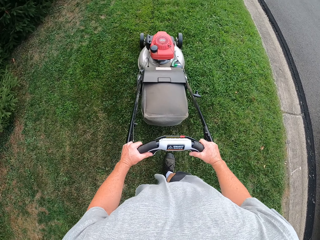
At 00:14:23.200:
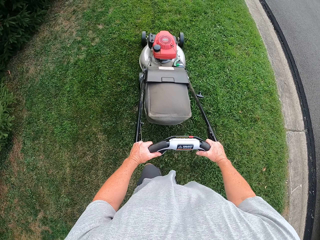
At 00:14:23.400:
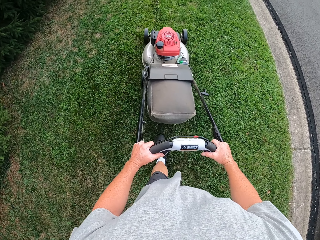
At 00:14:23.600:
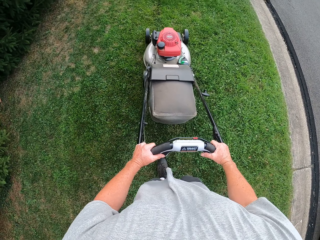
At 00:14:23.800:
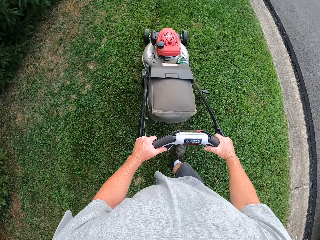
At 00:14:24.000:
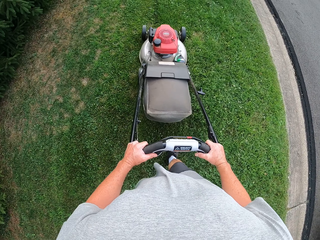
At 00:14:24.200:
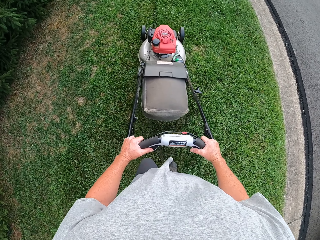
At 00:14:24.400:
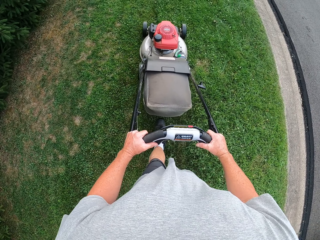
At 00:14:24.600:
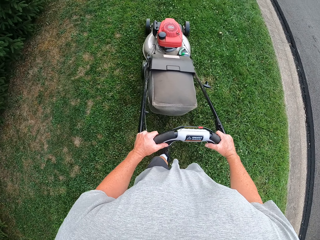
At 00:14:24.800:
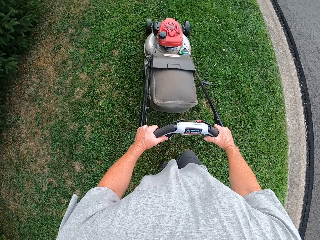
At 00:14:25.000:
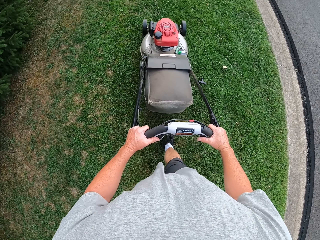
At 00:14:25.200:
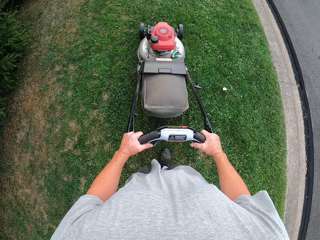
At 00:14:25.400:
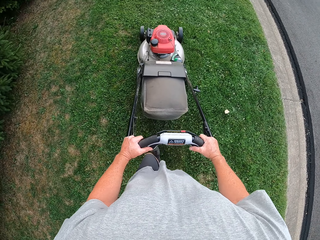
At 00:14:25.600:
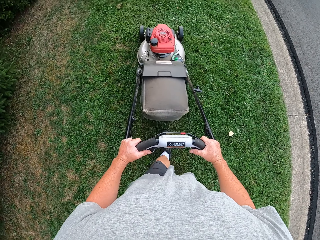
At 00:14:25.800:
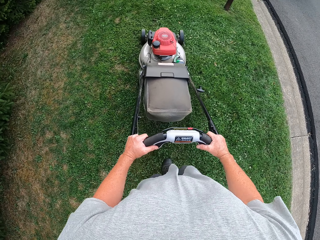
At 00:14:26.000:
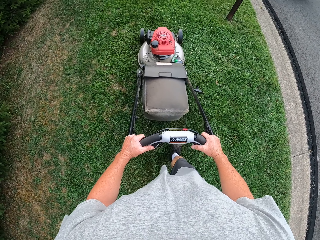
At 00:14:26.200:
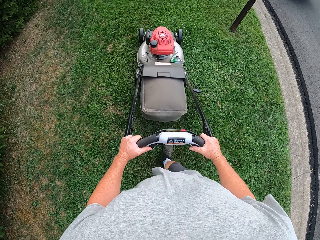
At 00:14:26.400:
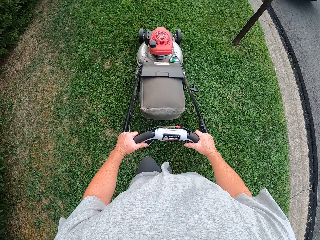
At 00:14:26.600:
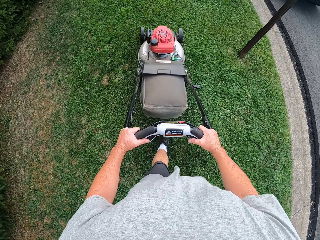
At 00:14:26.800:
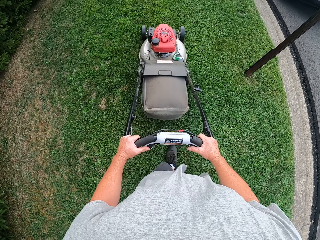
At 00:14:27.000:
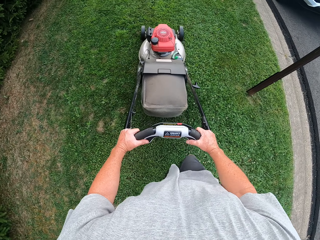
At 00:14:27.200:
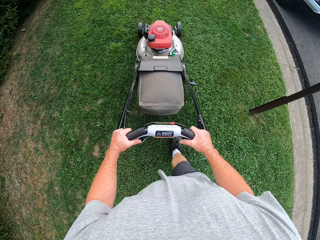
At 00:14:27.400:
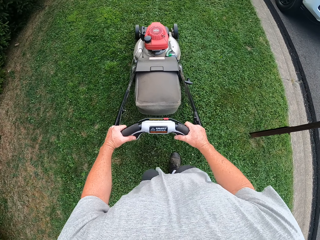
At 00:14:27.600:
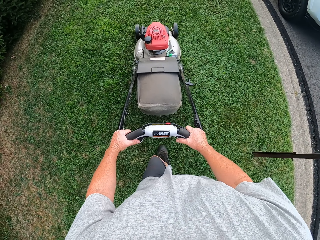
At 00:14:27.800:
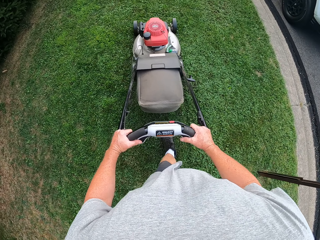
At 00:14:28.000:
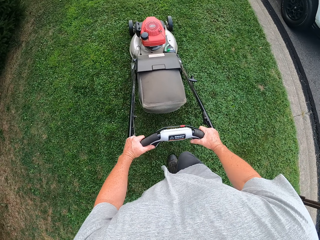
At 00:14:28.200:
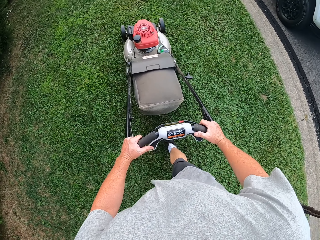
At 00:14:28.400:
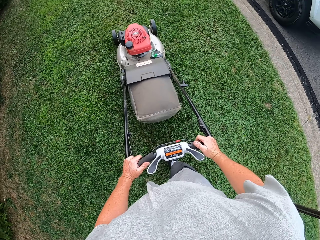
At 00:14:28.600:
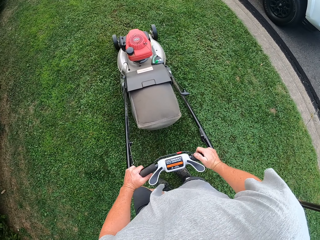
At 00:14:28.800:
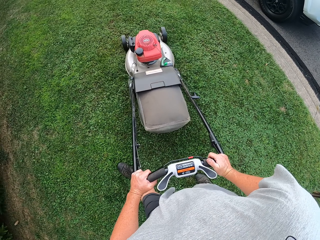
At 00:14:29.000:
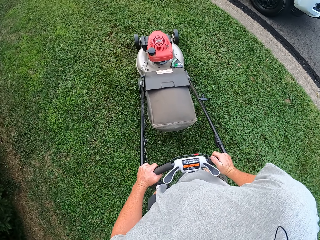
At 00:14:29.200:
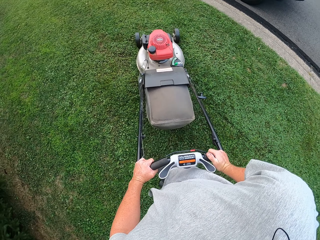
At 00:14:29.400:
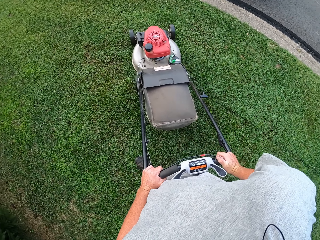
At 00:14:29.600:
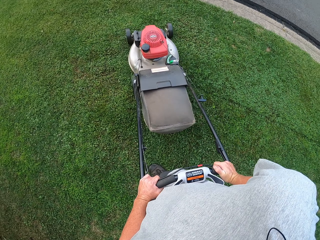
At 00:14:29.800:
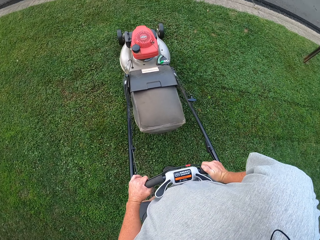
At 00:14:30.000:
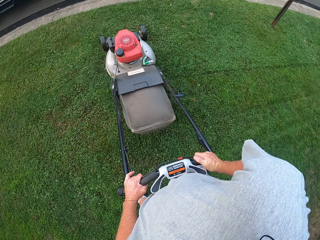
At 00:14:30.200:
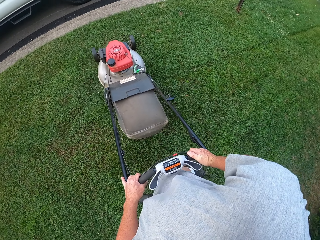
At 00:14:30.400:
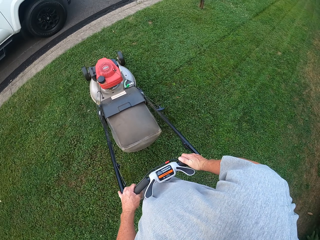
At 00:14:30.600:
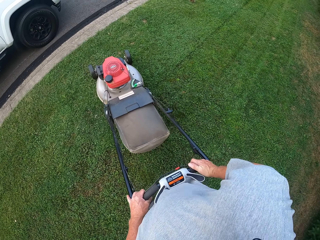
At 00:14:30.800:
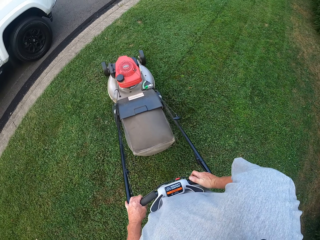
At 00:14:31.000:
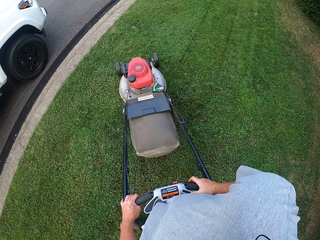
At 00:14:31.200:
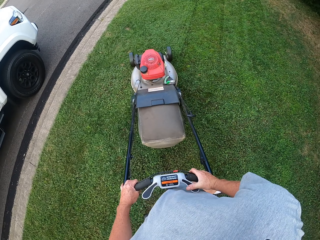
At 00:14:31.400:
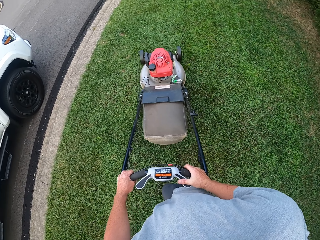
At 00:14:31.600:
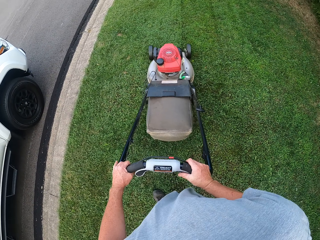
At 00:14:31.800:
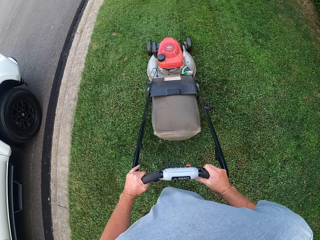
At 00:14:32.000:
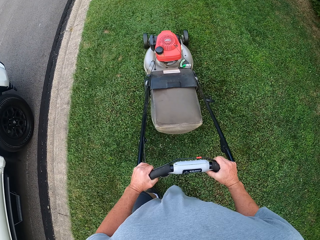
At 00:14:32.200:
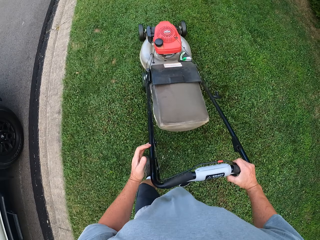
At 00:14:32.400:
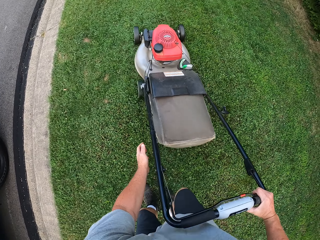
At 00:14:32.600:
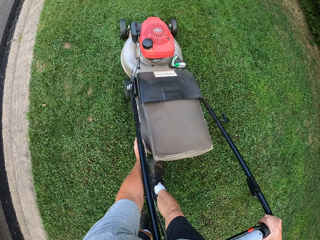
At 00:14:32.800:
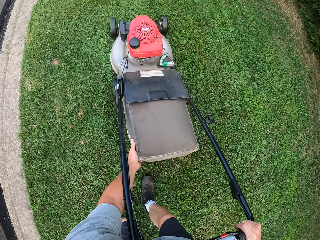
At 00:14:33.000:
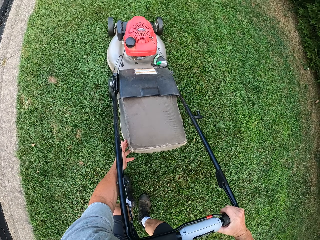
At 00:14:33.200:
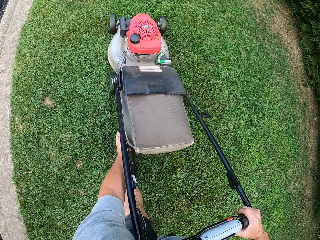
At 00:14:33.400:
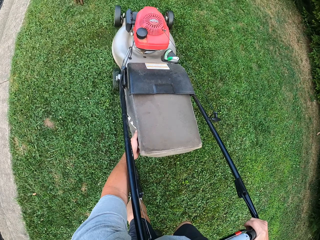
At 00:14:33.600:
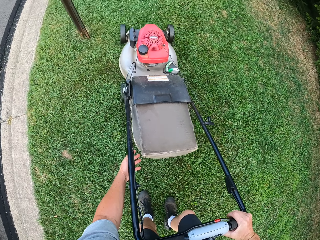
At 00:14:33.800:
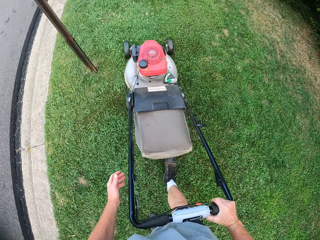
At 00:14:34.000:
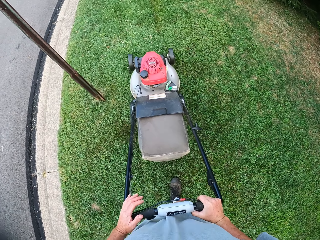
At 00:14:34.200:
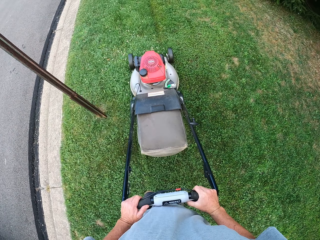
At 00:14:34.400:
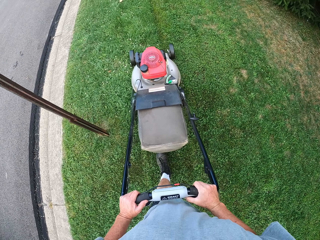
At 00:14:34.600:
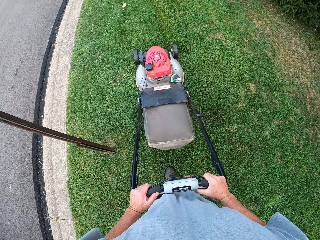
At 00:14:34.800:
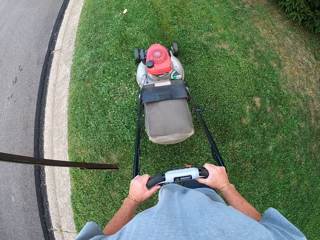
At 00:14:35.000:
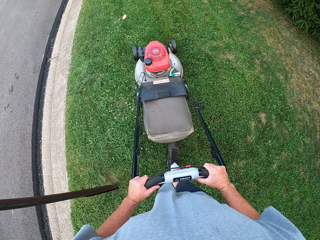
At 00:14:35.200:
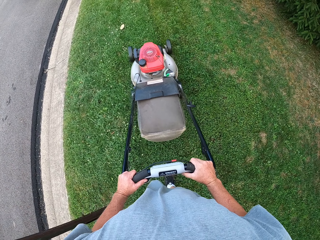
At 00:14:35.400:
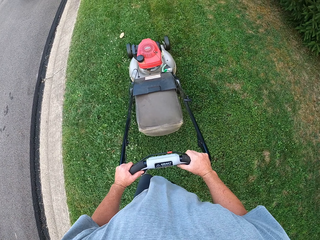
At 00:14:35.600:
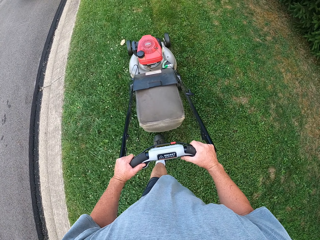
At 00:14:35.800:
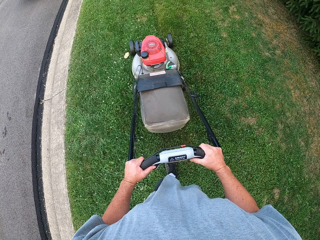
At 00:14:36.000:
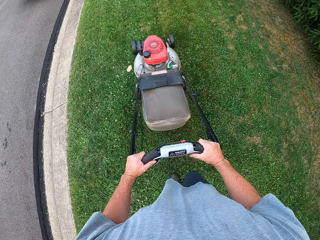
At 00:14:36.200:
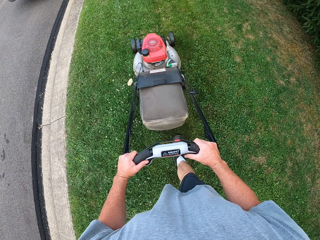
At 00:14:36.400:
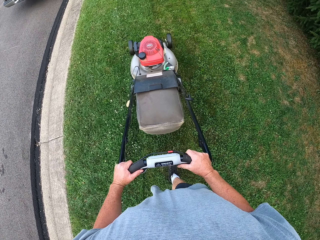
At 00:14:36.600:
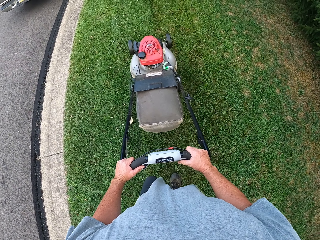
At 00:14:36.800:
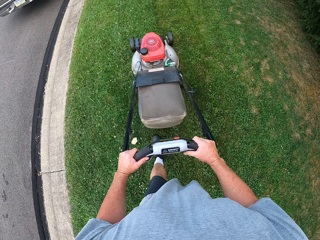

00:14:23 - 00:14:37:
The camera wearer cuts grass with a lawn mower. They cut grass with the lawn mower again. They turn the lawn mower and turn around. They cut grass with the lawn mower, touch the lawn mower bag, and cut grass with the lawn mower.

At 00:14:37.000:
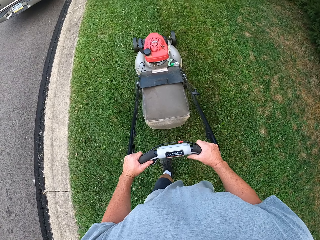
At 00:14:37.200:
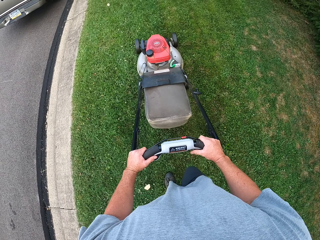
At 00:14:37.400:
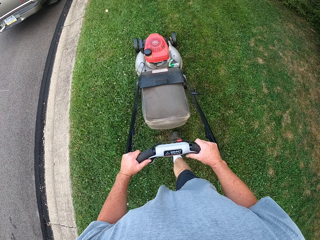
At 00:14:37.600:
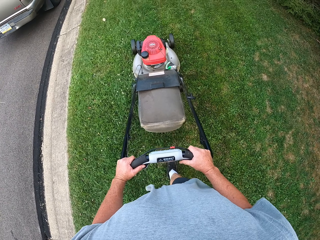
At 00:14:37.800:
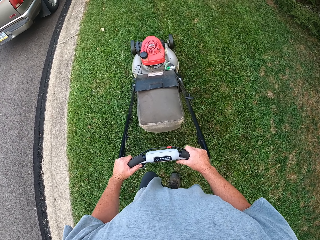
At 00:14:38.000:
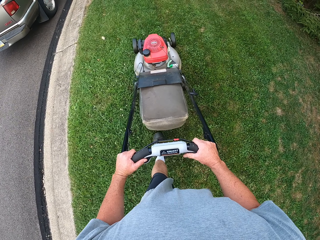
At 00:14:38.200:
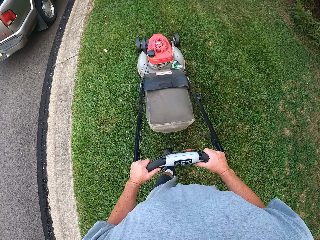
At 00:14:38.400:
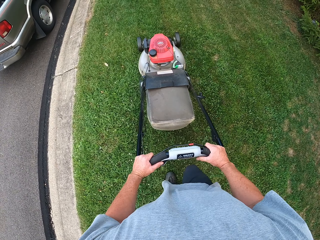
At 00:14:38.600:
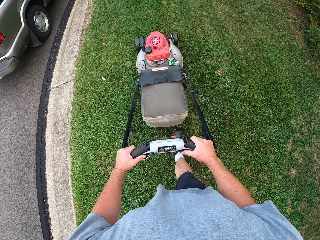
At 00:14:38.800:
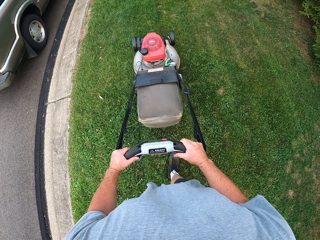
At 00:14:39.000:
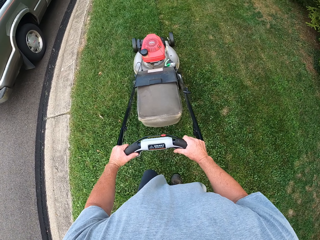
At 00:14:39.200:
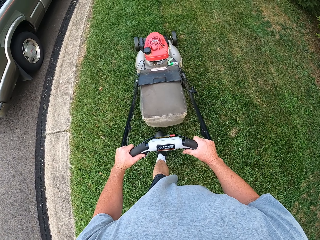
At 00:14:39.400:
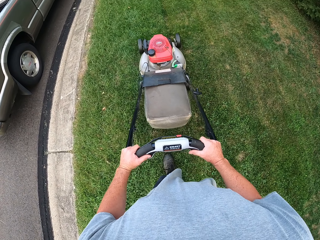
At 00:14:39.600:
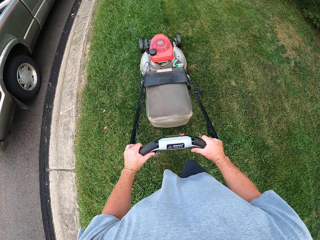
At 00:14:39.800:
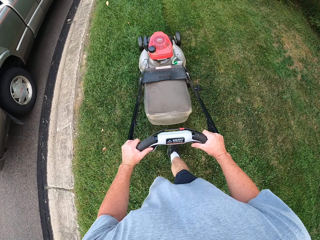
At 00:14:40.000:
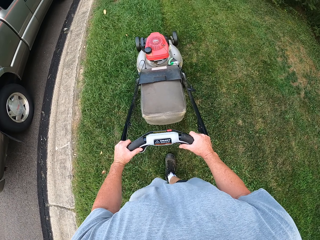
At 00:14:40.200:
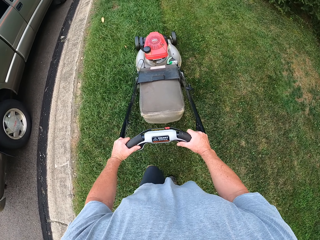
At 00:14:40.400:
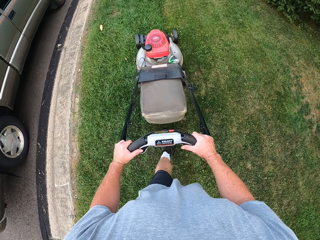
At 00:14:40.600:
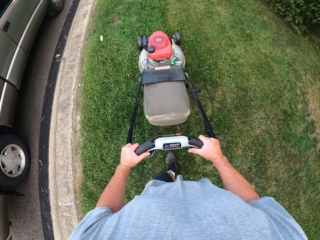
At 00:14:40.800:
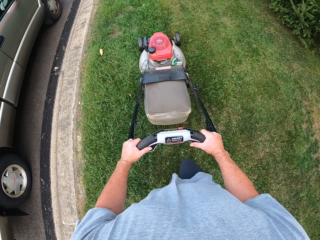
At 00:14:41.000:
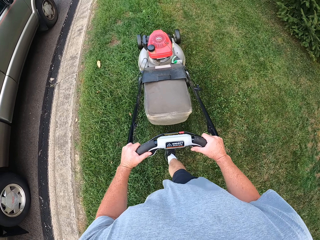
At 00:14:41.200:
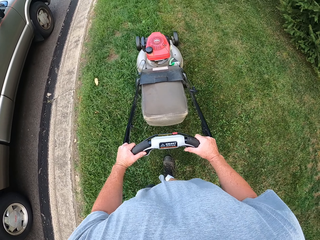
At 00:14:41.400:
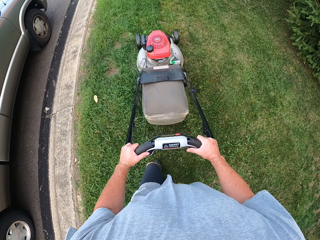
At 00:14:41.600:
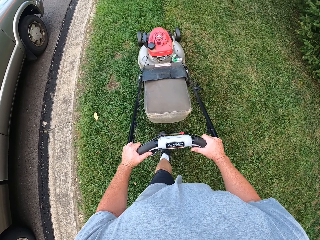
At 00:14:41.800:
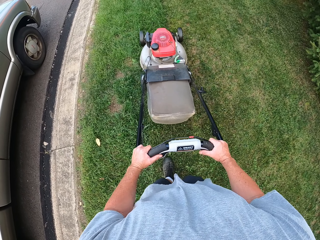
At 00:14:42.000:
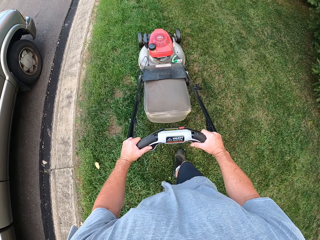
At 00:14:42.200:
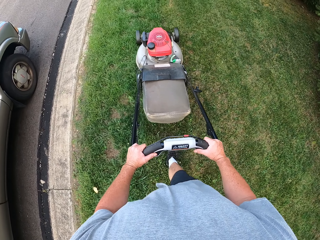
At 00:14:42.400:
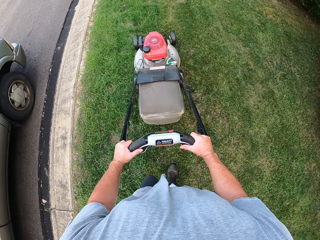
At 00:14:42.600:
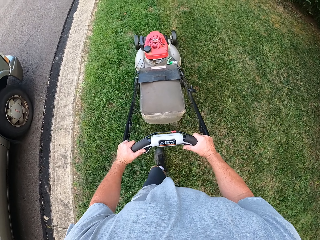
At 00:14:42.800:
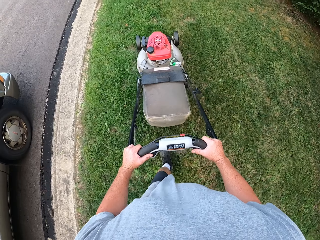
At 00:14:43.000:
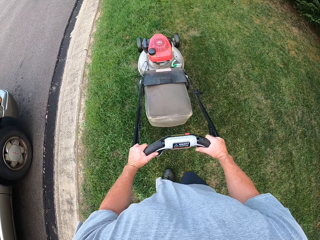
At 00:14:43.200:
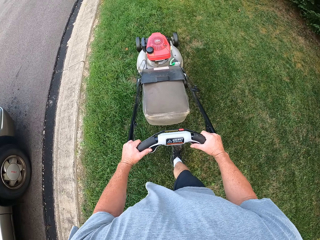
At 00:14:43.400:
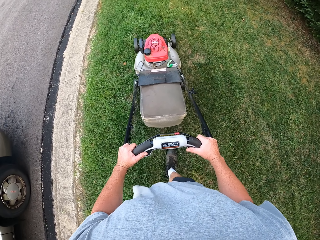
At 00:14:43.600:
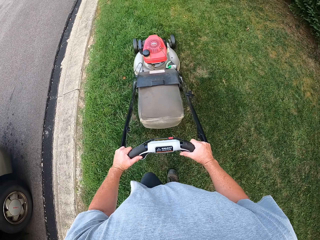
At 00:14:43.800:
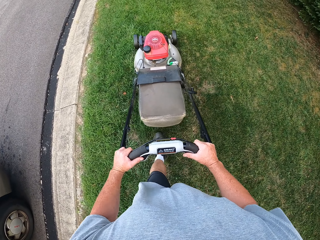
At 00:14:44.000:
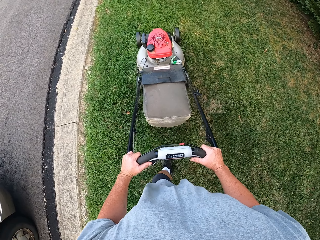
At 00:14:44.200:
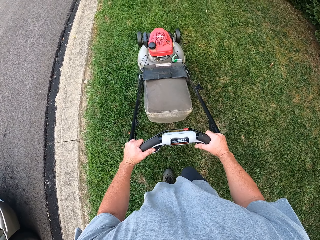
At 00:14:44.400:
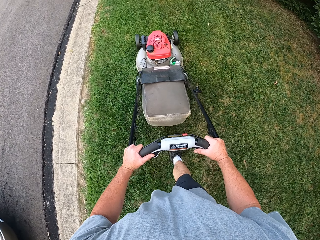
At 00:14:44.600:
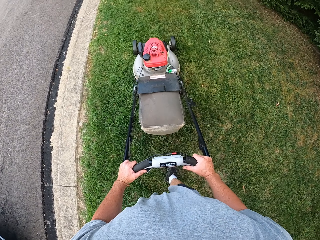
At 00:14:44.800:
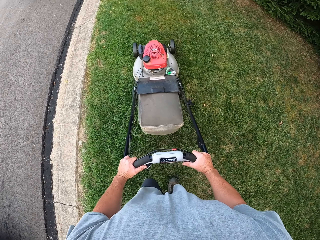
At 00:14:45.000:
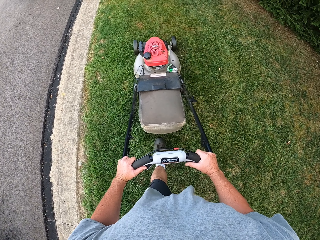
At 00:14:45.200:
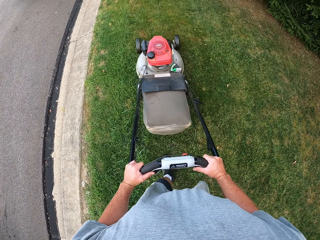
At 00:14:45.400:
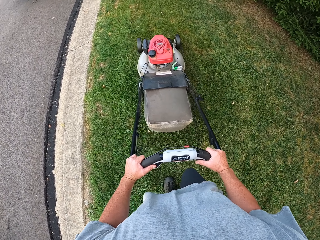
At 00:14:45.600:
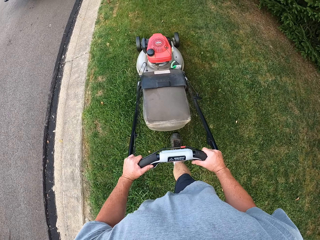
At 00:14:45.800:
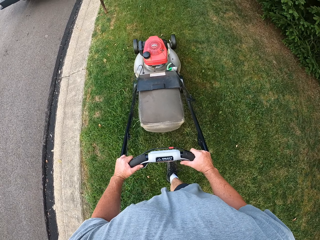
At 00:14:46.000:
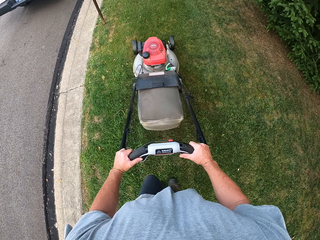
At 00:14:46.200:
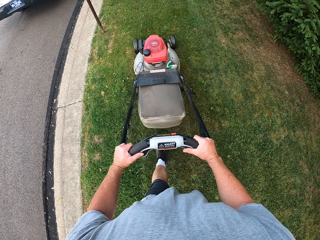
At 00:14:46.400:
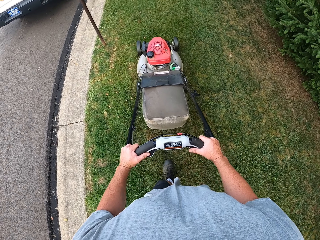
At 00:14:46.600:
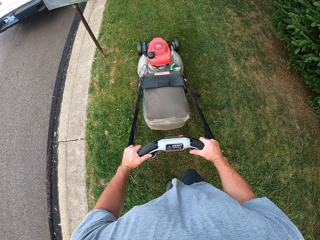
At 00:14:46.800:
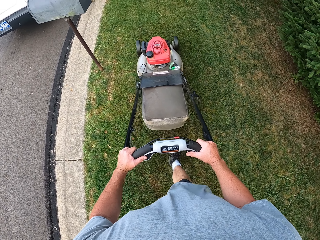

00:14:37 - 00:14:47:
The camera wearer cuts grass with a lawn mower. They cut grass with the lawn mower again.
